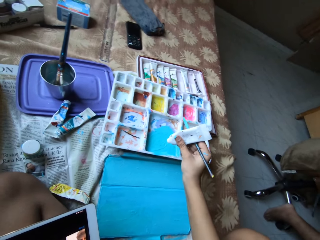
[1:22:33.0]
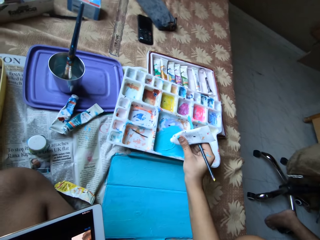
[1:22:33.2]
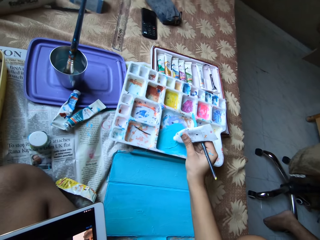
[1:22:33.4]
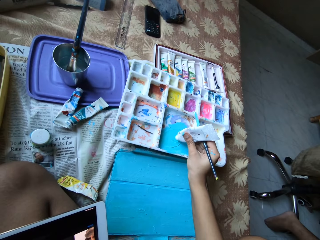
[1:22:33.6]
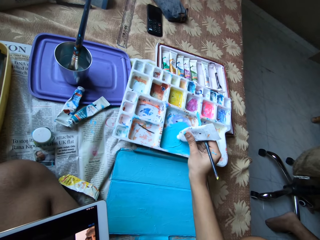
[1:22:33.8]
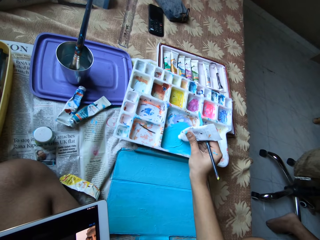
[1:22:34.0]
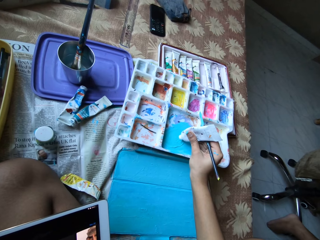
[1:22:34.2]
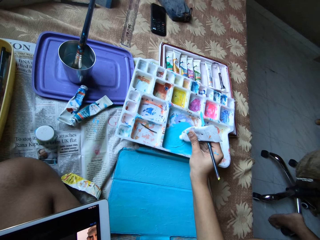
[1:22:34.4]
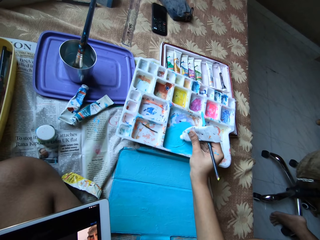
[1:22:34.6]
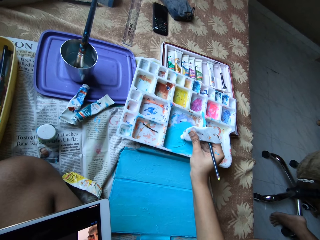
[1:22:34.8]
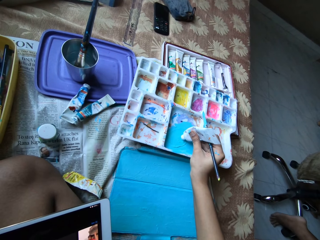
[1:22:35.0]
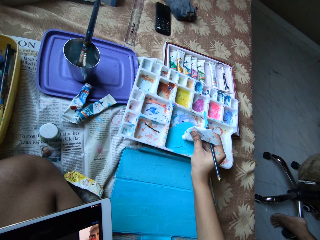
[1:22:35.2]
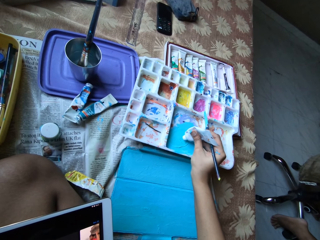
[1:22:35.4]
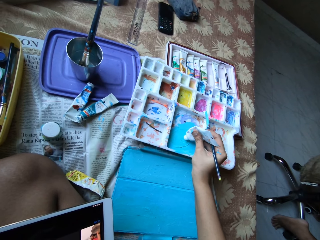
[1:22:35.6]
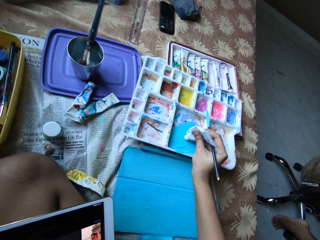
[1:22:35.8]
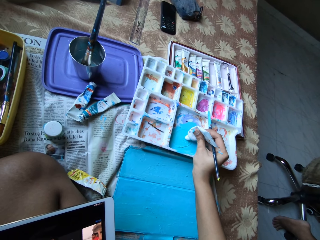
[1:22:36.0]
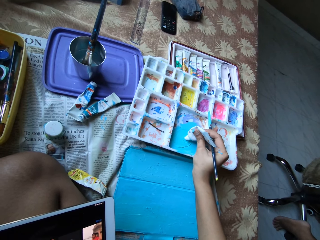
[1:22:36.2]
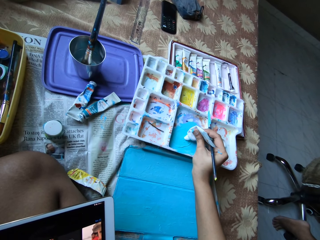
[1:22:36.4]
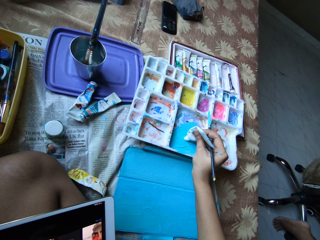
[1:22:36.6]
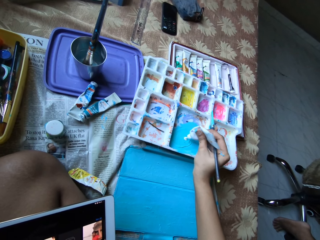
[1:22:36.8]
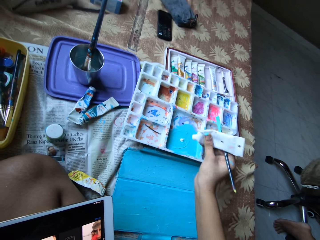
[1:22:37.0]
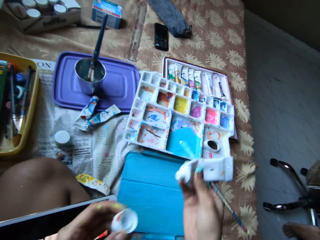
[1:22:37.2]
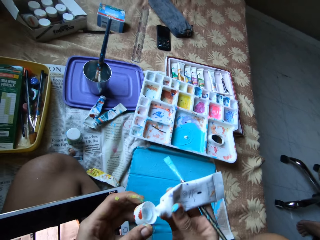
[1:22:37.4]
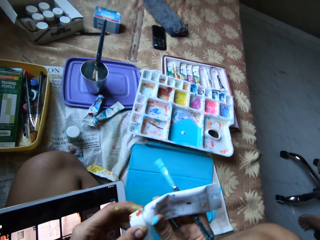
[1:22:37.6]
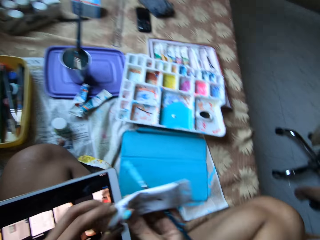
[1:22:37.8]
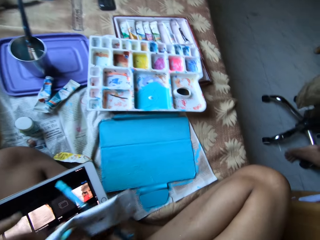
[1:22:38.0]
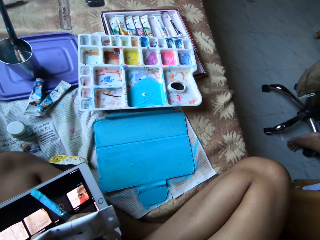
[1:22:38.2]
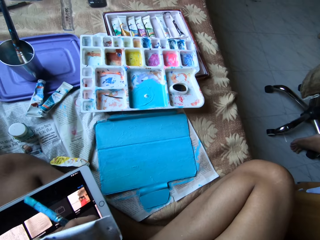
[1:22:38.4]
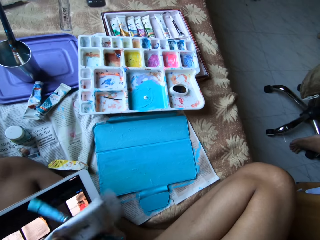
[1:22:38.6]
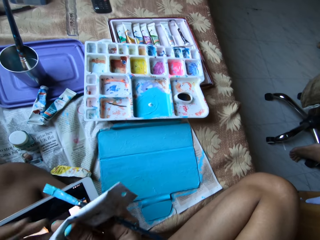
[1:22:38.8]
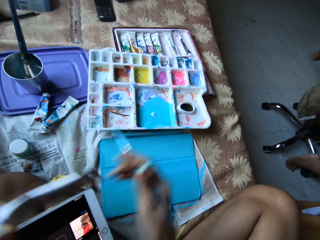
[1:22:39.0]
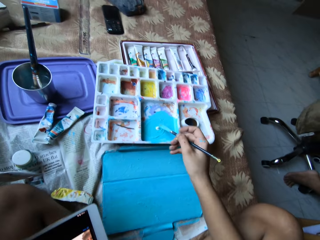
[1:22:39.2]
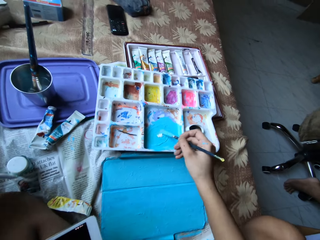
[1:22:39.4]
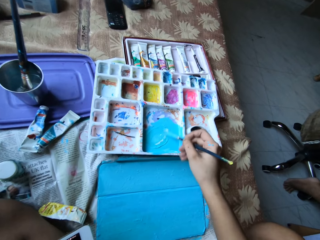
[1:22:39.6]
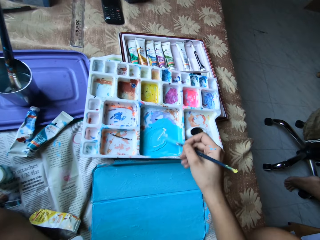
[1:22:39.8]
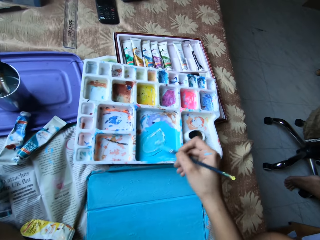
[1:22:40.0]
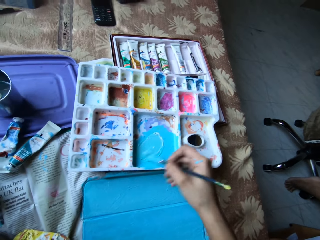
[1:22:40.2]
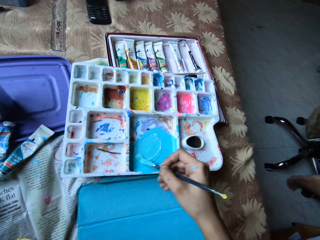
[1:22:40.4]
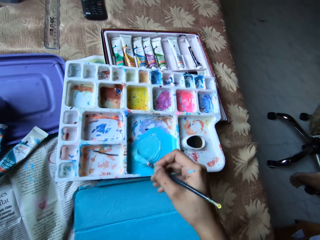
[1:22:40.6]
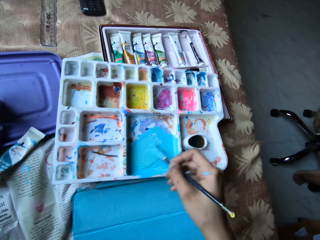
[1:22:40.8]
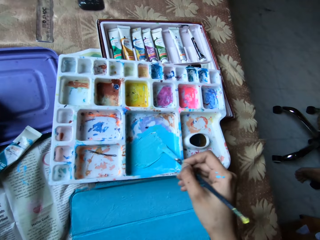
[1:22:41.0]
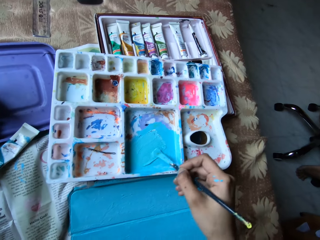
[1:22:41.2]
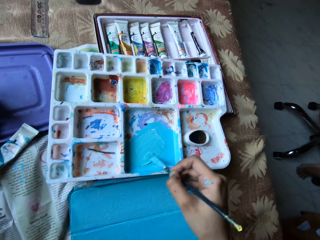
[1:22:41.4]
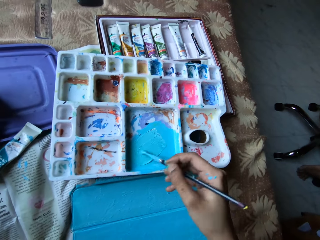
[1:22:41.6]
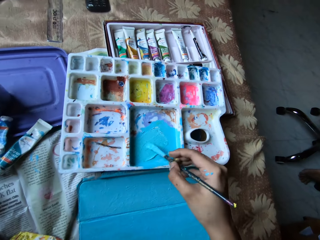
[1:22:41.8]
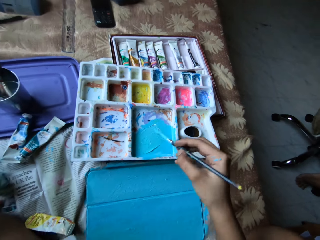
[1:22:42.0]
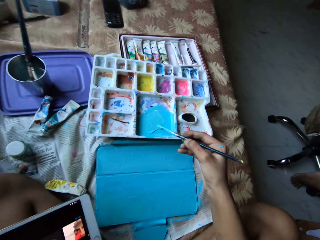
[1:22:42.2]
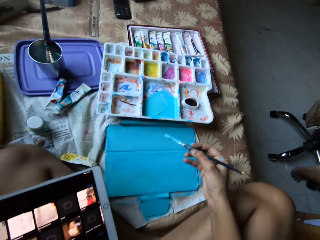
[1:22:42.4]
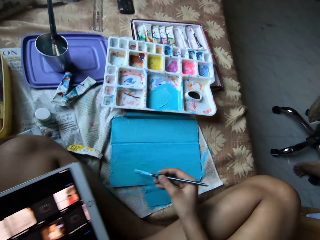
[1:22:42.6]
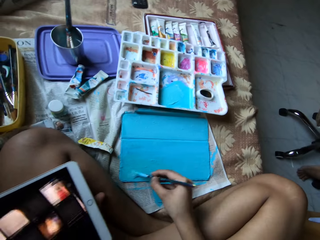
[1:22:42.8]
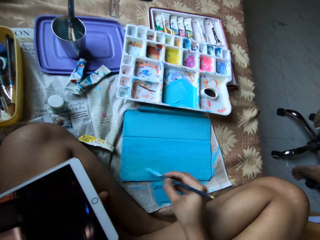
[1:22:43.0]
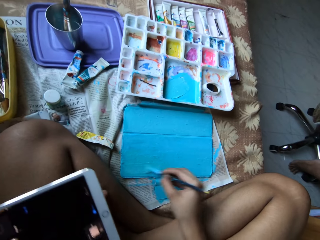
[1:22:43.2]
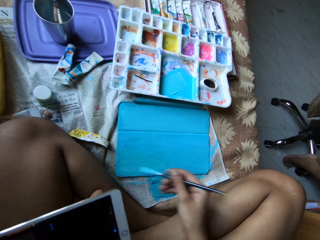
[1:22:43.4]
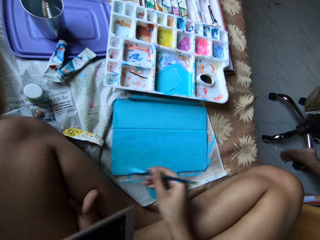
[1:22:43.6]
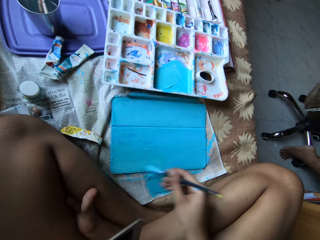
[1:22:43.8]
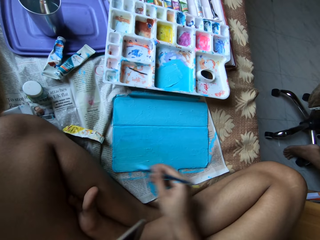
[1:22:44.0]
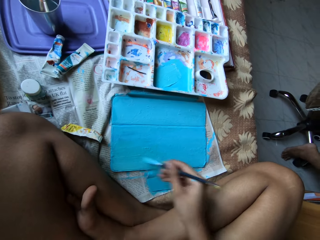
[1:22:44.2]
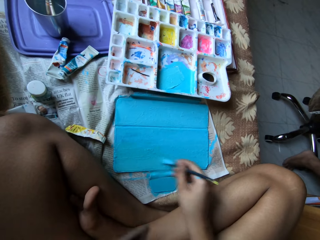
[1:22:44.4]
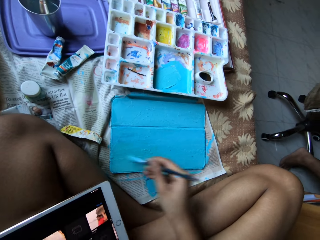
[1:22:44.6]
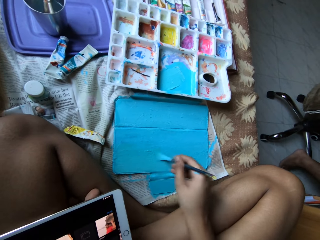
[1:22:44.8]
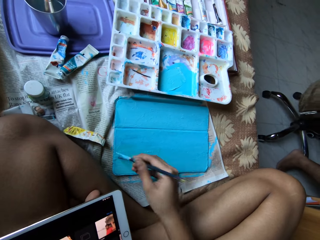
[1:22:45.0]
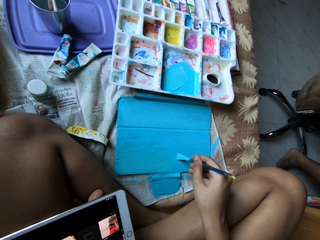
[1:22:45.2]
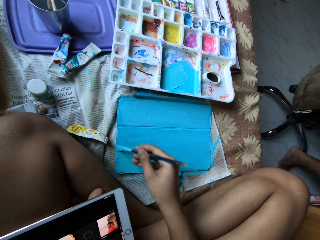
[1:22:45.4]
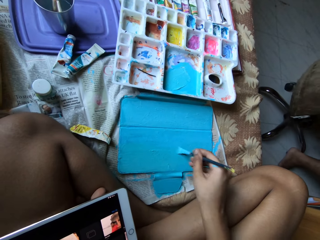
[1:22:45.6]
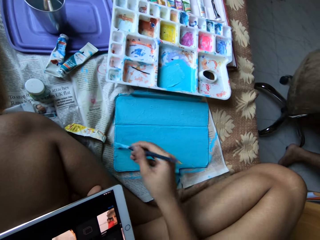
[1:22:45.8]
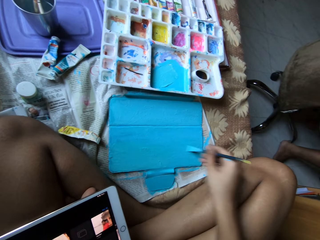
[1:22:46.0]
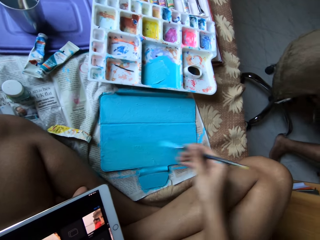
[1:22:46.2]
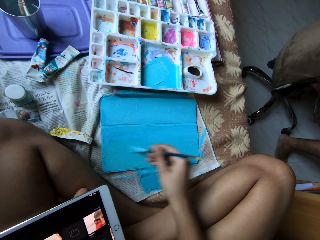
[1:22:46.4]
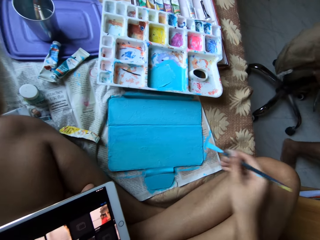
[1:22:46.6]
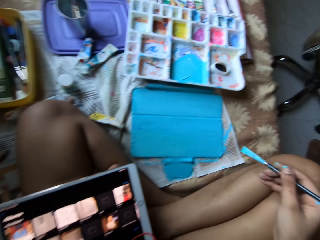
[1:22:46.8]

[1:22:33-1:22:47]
The camera wearer holds the white paint tube with her right hand. She applies the paint from the white paint tube on the paint palette with her right hand. She covers the white paint tube with the lid in her left hand. She holds the white paint tube with her left hand. She mixes the paint on the paint palette with the paintbrush in her right hand. She places the white paint tube on the couch with her left hand. She holds the tablet on her left lap with her left hand. She paints the tablet case with the paintbrush in her right hand. She picks up the tablet from her left lap with her left hand and places the tablet on her left lap with her left hand.

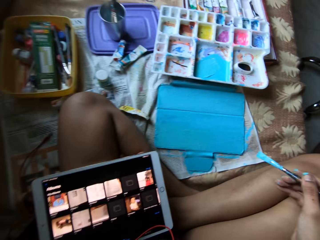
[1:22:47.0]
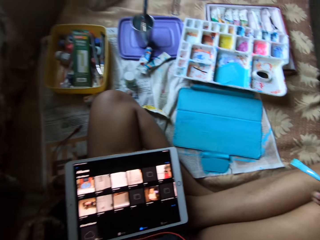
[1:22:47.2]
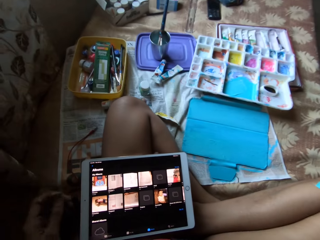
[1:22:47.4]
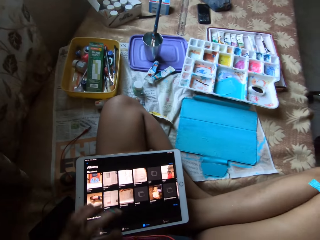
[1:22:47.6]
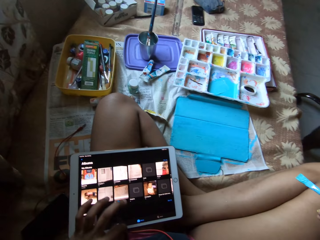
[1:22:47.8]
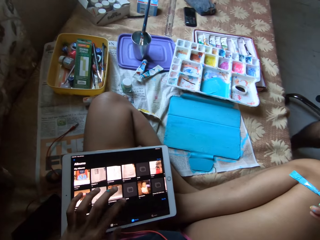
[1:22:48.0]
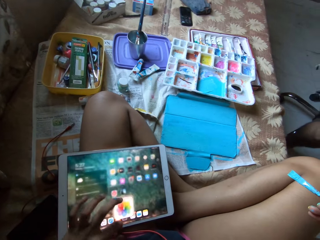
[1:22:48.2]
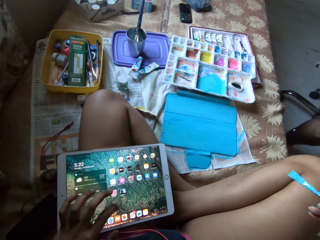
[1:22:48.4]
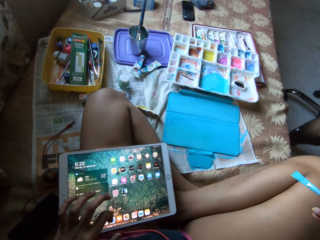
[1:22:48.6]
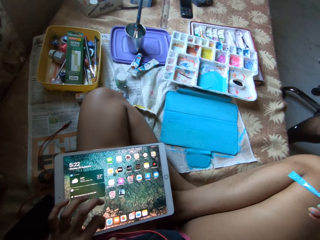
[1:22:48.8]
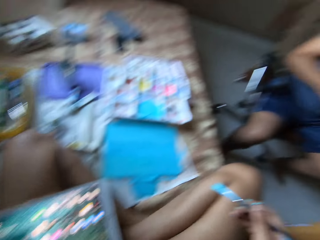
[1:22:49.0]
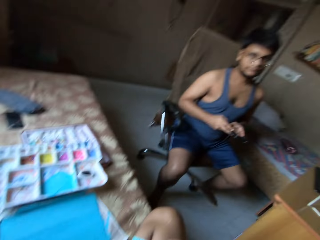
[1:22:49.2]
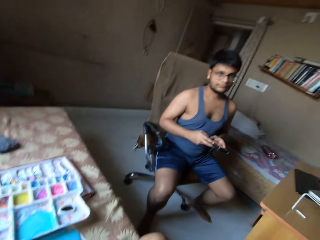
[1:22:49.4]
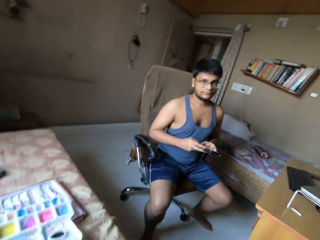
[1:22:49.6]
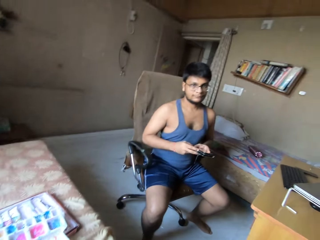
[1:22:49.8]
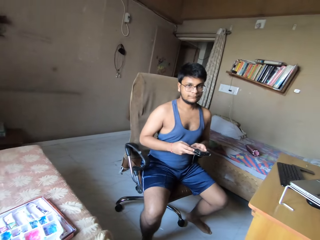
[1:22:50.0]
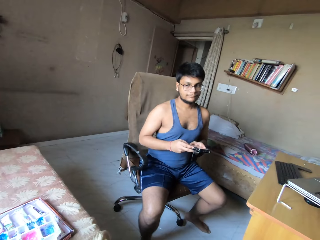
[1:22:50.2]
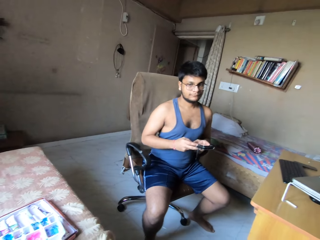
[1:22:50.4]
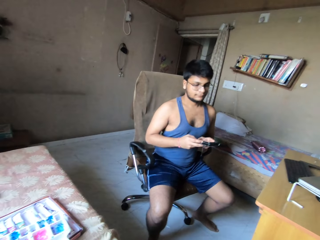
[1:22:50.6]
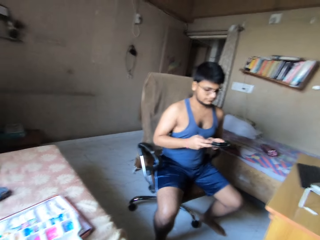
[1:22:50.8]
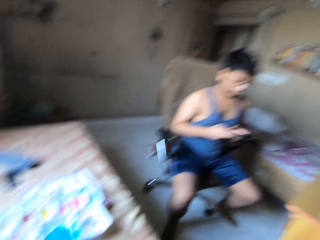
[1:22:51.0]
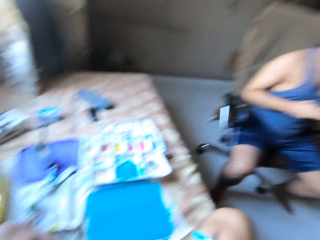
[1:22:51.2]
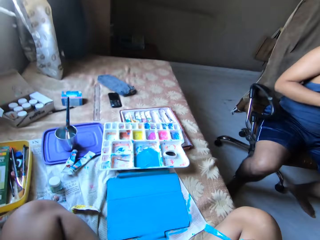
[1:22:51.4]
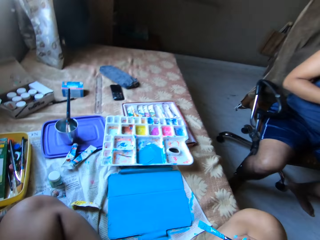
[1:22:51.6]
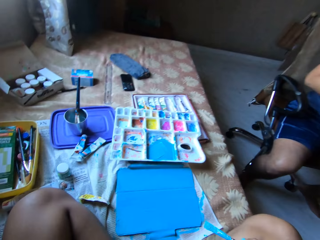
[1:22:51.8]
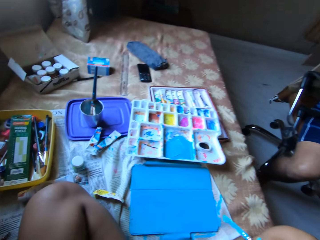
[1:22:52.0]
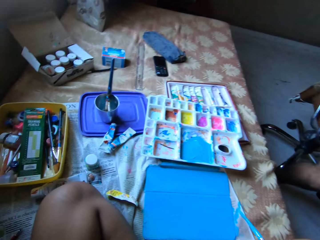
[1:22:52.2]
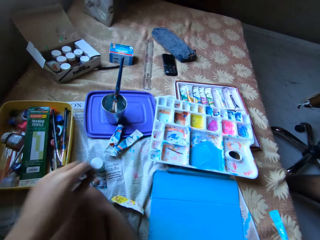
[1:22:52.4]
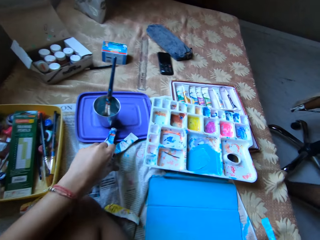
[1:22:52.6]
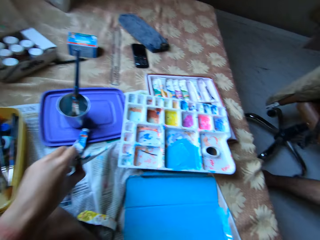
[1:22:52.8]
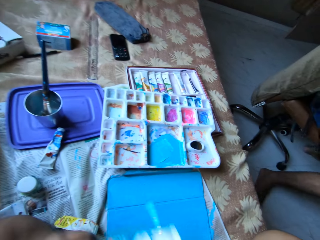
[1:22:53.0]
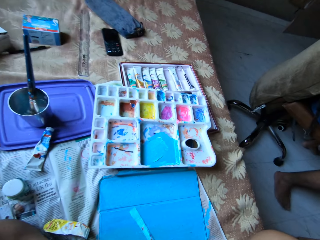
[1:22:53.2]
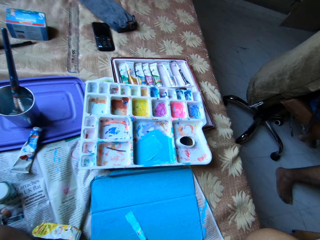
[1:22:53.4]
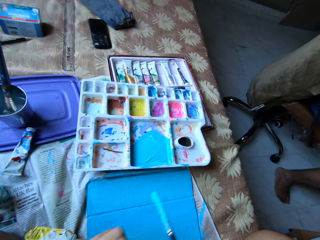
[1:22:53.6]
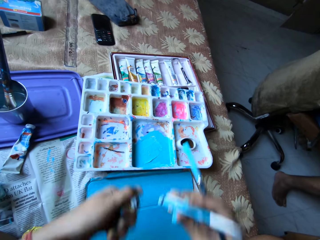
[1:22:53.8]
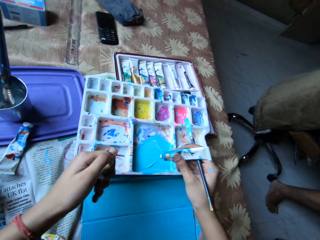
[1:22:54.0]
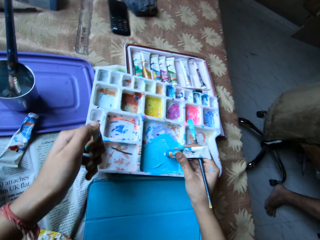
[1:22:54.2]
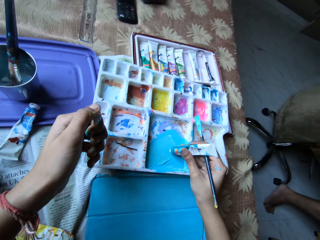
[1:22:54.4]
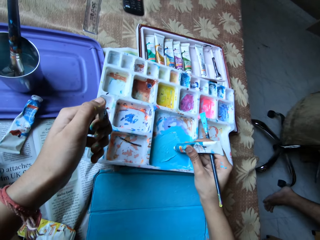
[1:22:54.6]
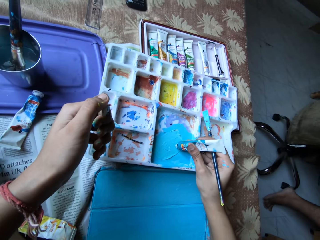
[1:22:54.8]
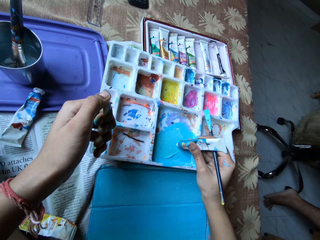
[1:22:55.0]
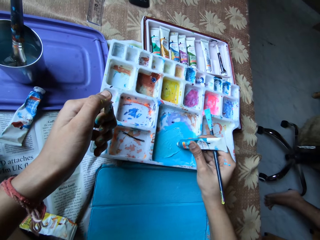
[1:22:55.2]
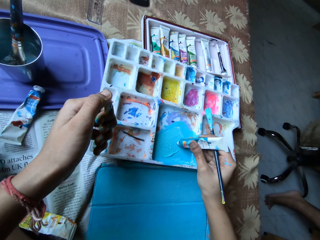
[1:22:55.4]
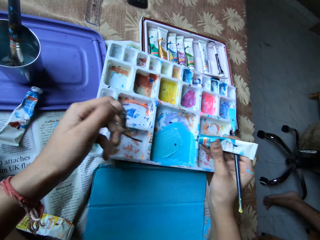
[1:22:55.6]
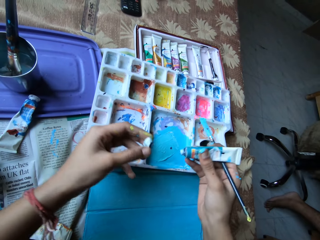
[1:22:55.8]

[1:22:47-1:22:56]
The camera wearer operates the tablet on her left lap with her left hand. A man operates the phone with both hands. The camera wearer picks up the blue paint tube from the bed with her left hand. She holds the blue paint tube with both hands. She removes the lid from the blue paint tube with her left hand. She holds the blue paint tube with her right hand. She applies the paint from the blue paint tube on the paint palette with her right hand.
